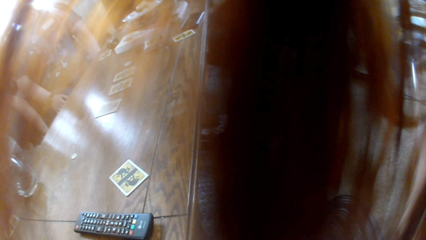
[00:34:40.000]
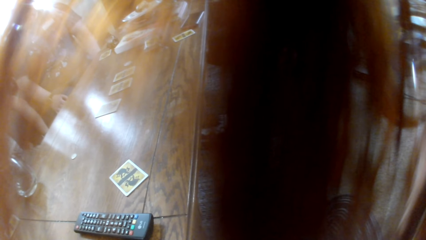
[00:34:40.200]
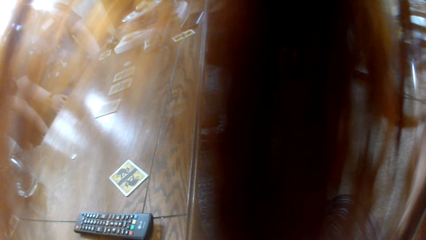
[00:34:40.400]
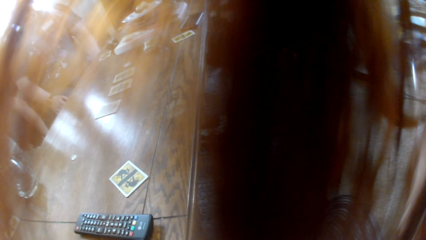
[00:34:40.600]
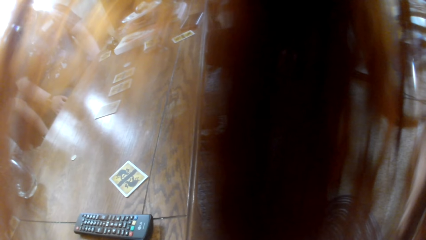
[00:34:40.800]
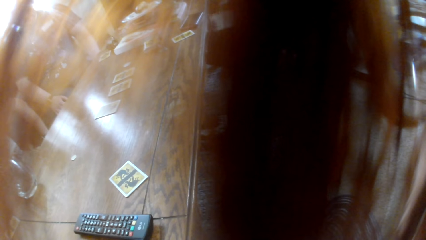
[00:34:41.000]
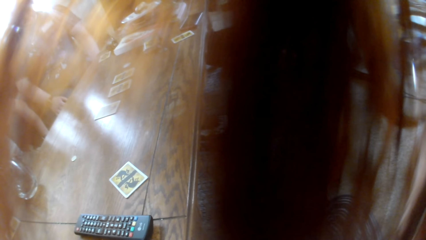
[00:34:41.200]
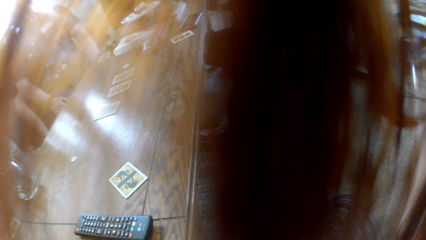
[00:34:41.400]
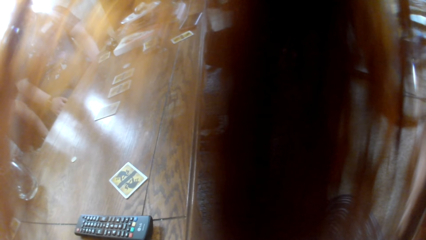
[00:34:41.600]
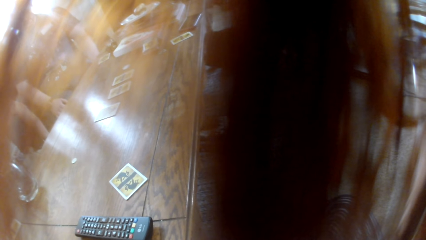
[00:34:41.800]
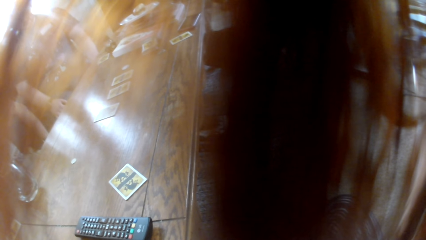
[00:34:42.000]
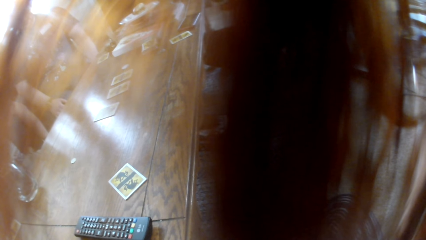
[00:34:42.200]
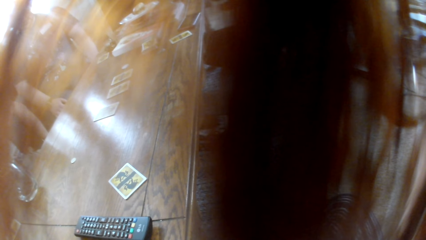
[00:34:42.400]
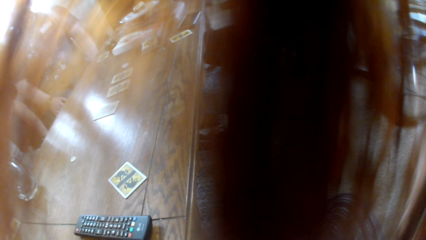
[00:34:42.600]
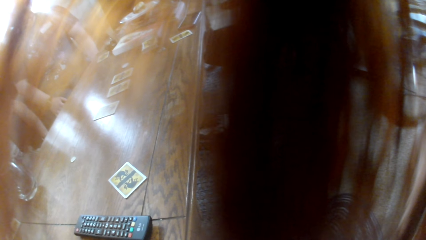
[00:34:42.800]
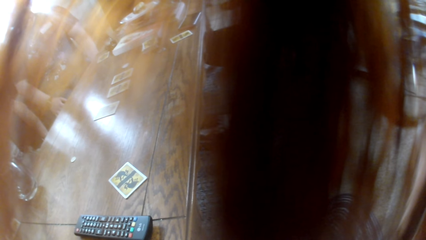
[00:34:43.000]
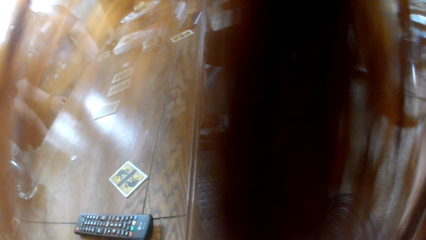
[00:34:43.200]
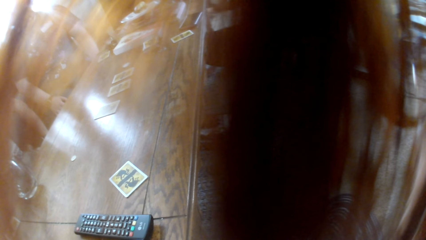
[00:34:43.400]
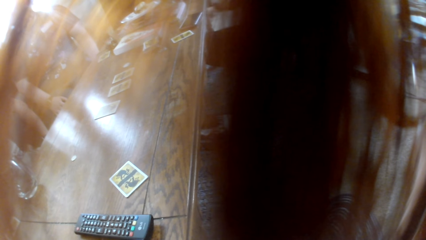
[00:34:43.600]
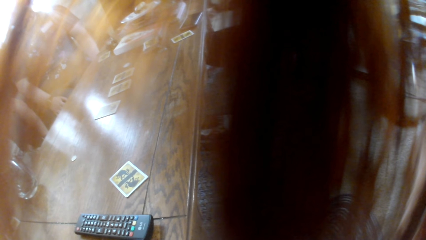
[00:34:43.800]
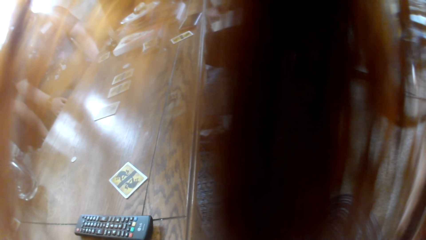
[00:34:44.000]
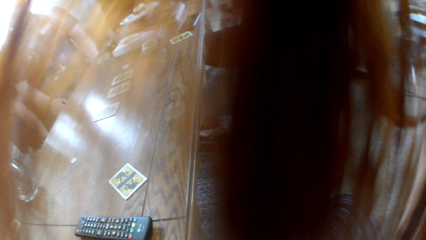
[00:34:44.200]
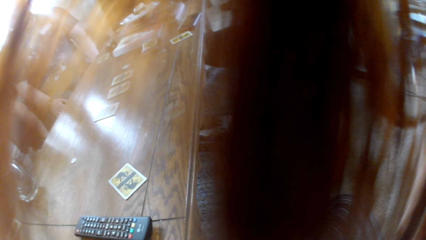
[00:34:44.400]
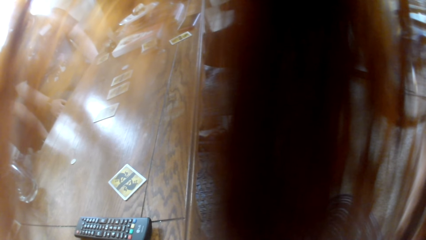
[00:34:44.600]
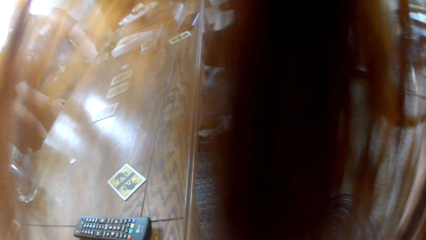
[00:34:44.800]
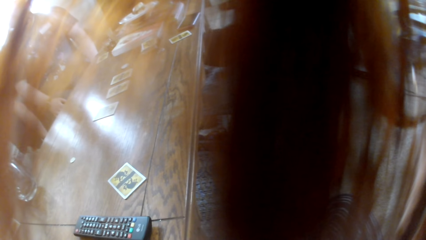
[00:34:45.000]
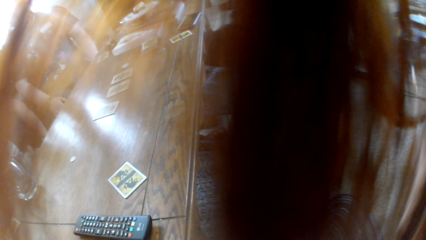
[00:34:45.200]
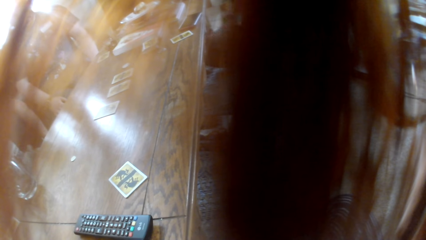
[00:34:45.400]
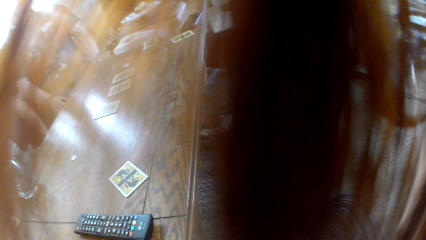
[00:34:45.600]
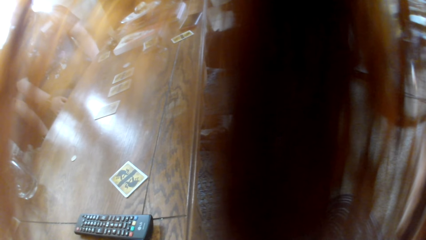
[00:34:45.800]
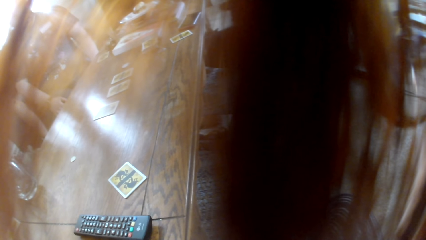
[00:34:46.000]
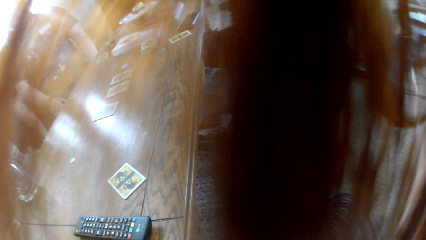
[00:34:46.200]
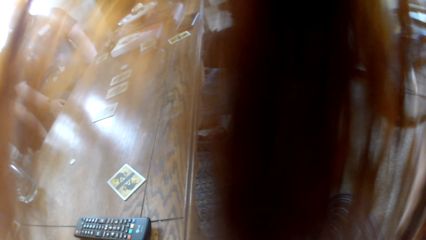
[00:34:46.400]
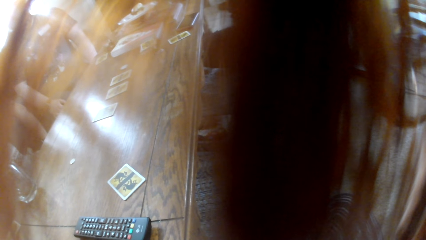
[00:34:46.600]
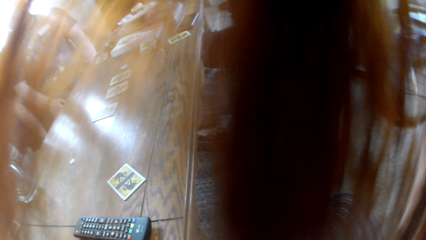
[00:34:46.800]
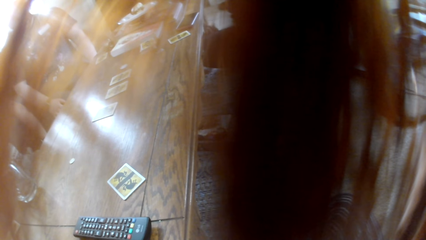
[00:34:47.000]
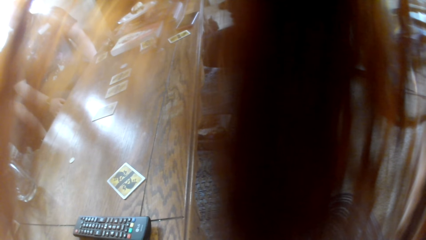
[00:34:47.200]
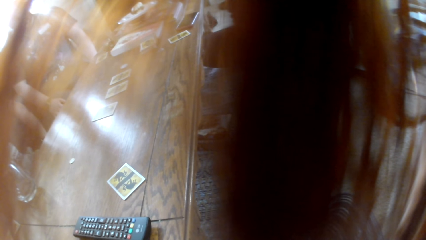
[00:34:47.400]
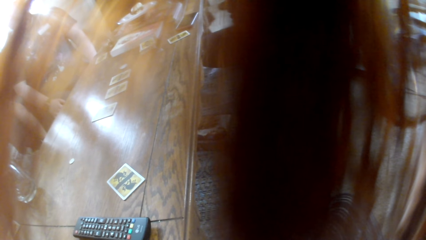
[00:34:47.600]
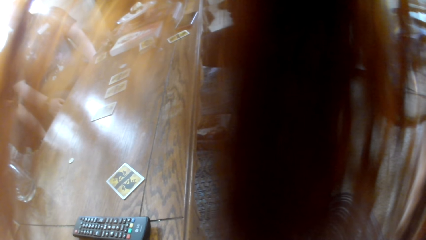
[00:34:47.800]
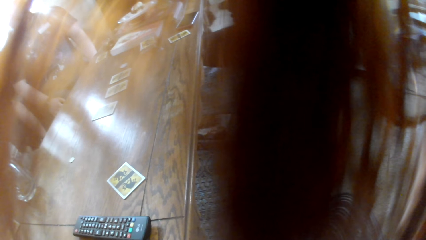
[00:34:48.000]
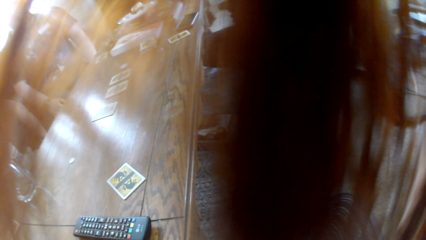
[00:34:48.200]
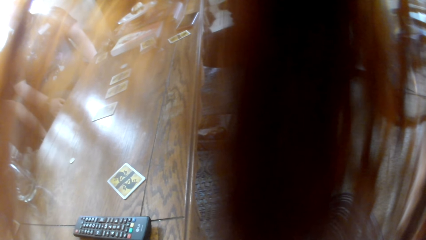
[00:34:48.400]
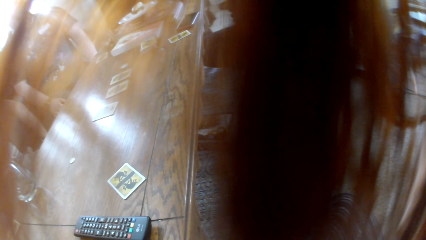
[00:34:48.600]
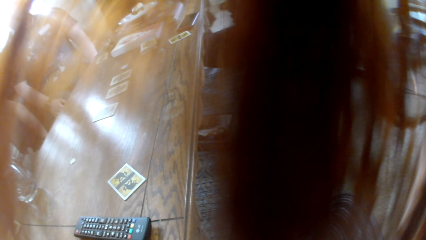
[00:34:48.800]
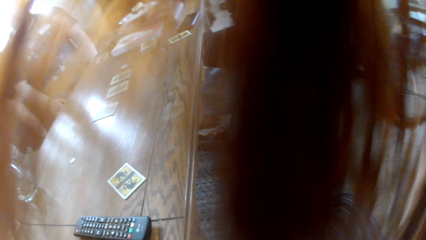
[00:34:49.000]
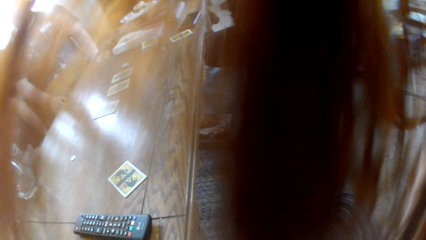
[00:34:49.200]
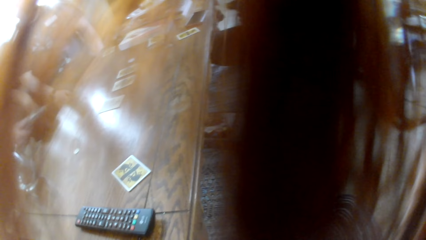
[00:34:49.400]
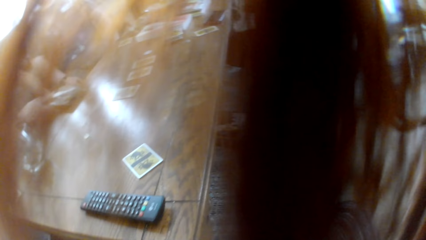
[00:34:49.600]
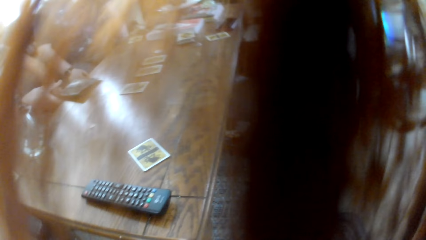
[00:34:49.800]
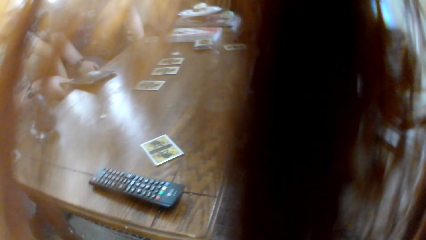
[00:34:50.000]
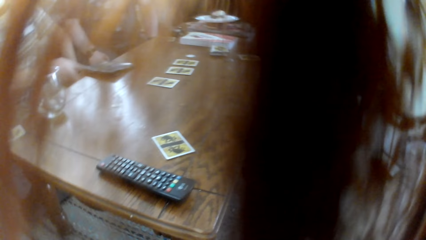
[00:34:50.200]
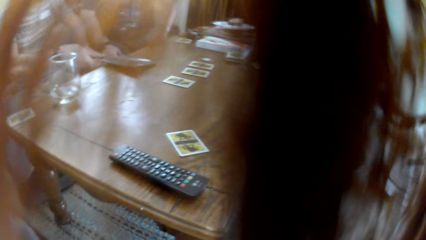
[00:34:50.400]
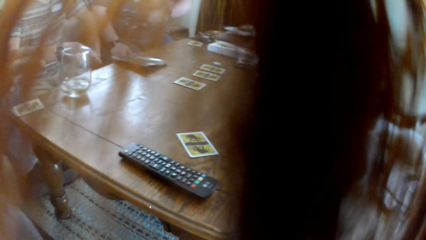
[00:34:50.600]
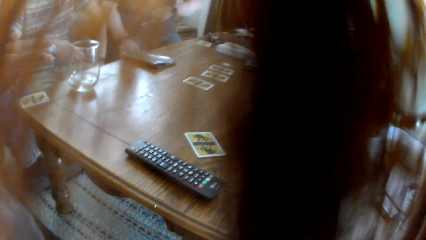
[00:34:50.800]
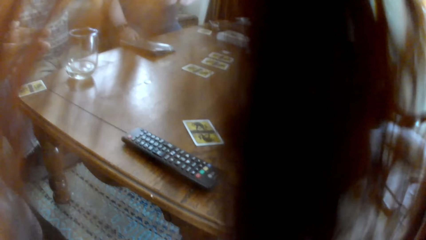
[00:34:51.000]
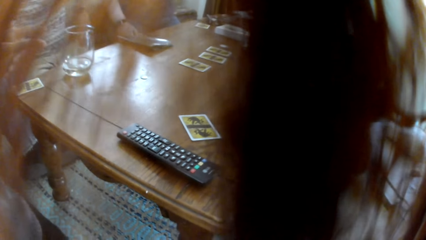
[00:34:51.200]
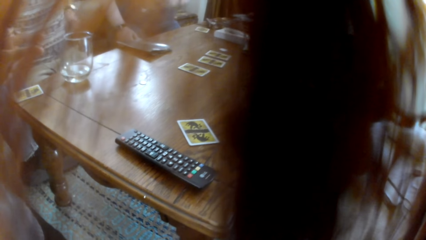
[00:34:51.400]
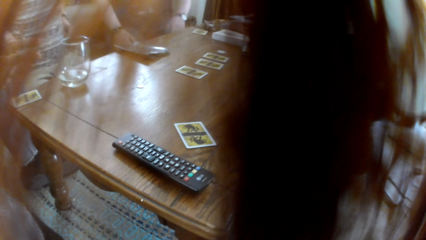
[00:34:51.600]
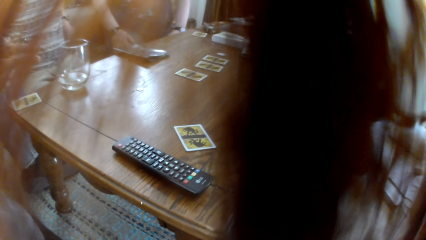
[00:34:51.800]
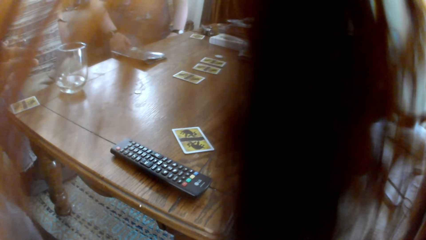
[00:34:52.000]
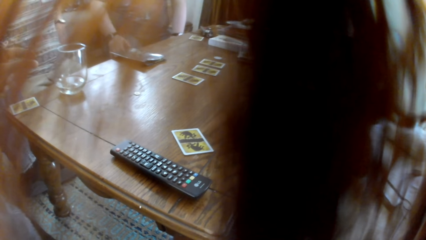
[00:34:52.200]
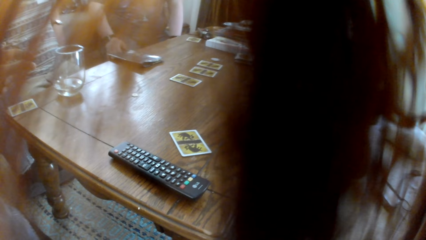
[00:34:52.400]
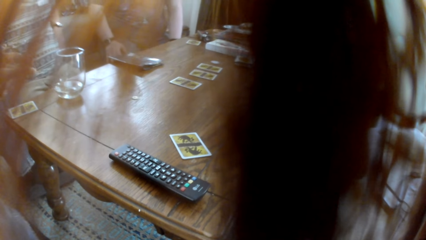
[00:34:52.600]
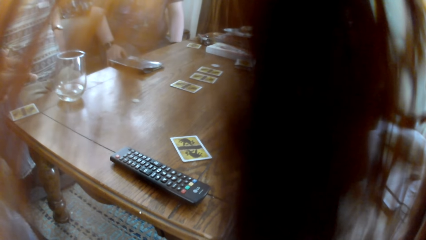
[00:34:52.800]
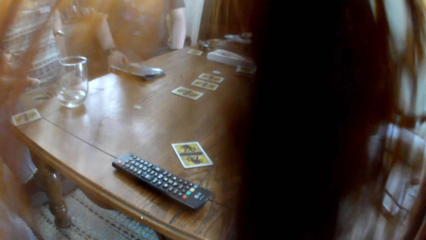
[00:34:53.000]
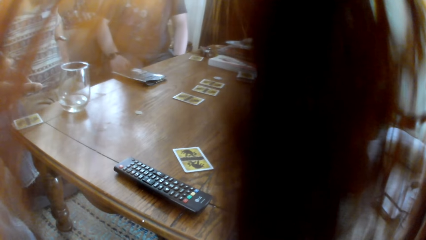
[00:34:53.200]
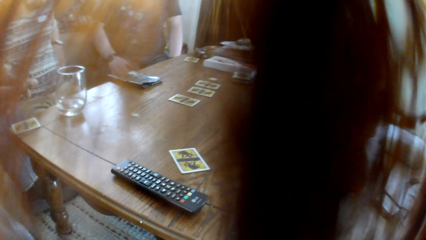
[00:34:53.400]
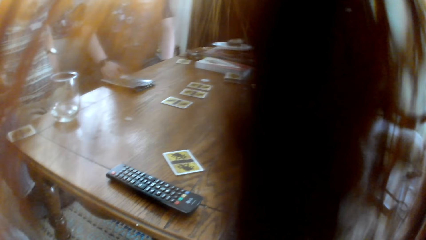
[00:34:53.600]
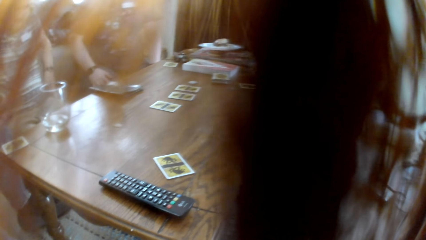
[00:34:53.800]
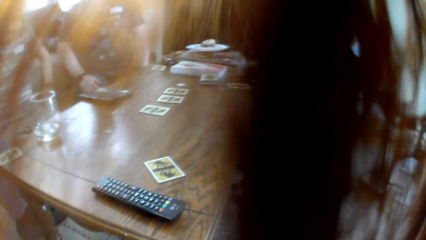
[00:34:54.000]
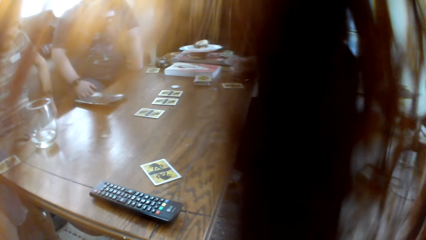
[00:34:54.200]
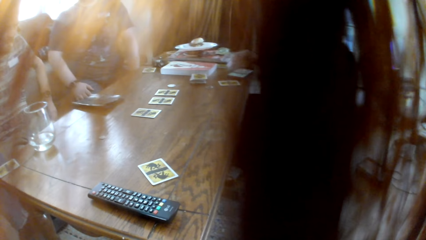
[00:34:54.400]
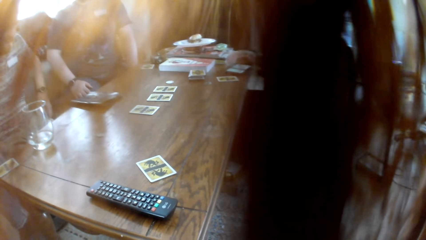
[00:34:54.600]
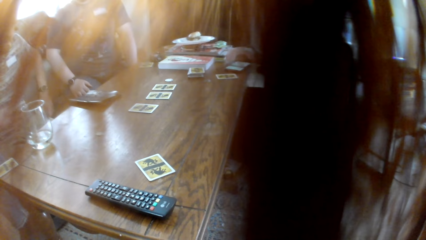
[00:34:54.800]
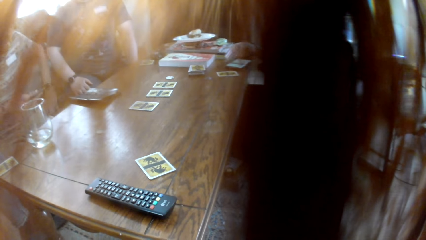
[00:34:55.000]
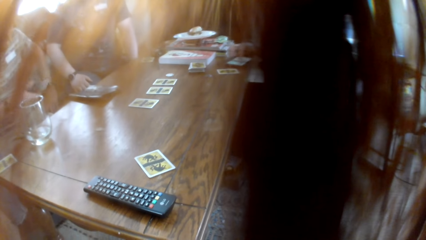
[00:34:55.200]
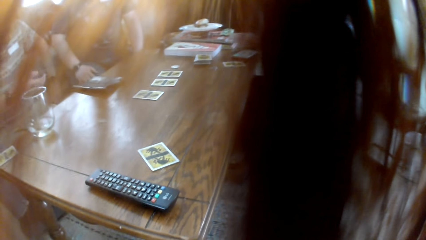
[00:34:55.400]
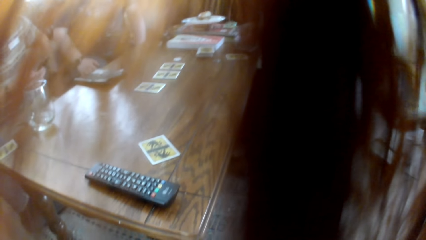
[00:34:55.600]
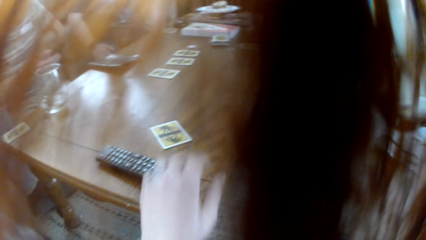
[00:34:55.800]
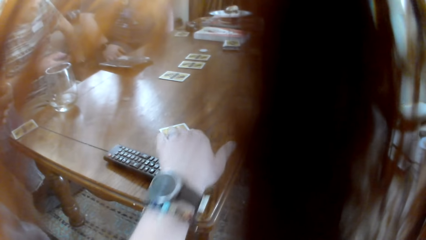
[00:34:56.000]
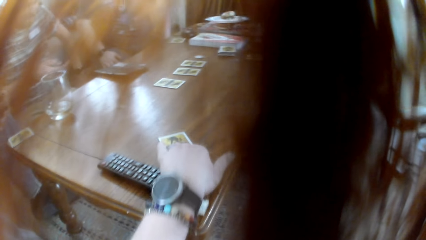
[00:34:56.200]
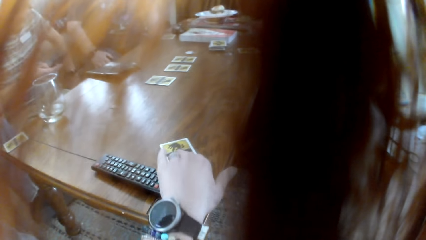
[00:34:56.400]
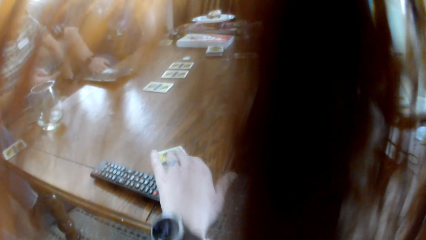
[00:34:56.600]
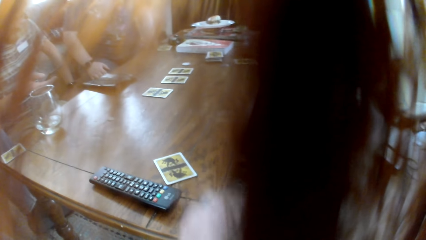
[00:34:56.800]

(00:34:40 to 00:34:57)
A man talks to a woman. The man puts a script on the table. Another man talks to the colleagues. The woman touches a phone. Another woman takes a phone. The camera wearer moves the board game card on the table.
